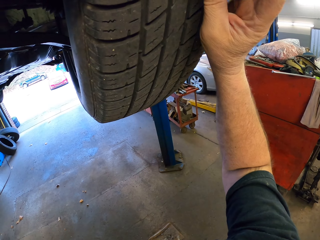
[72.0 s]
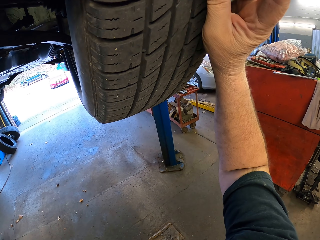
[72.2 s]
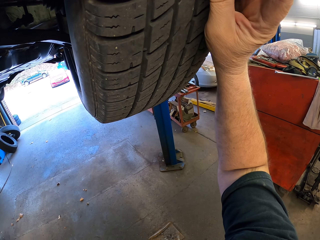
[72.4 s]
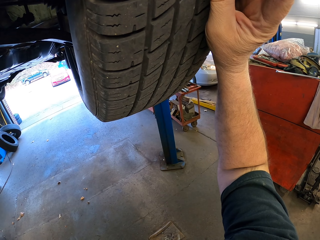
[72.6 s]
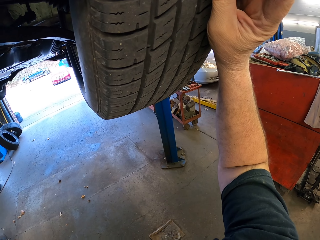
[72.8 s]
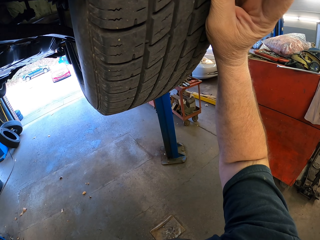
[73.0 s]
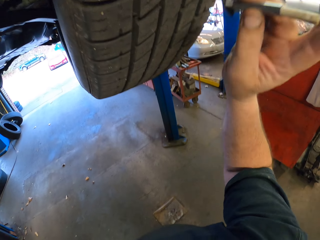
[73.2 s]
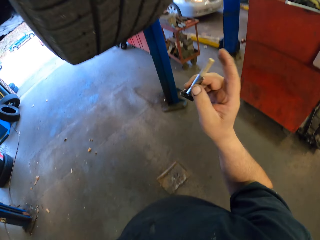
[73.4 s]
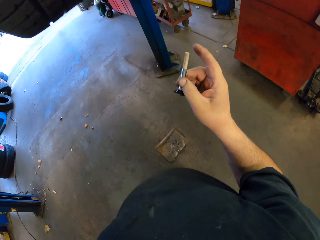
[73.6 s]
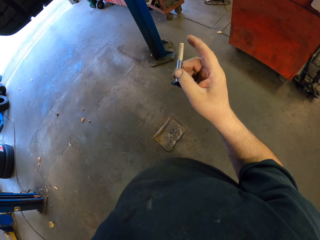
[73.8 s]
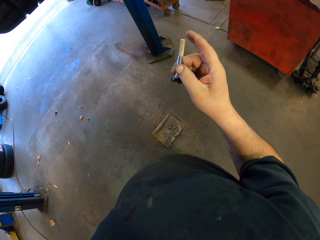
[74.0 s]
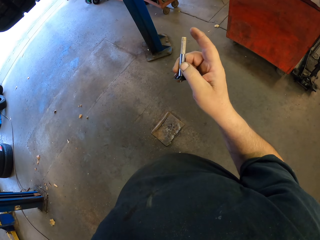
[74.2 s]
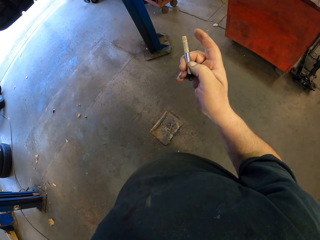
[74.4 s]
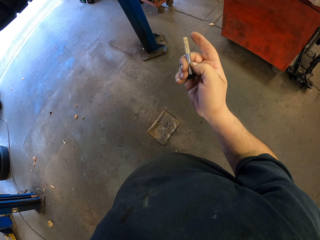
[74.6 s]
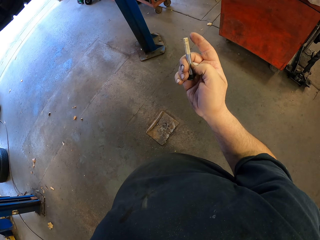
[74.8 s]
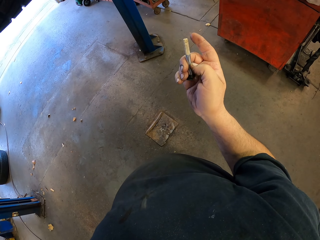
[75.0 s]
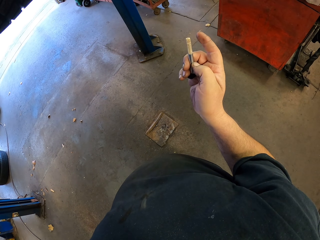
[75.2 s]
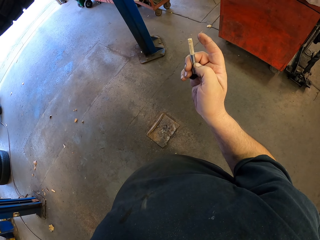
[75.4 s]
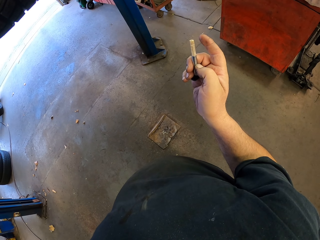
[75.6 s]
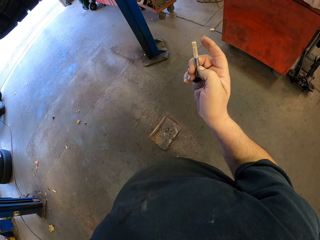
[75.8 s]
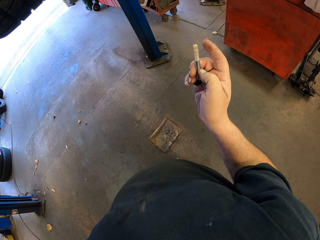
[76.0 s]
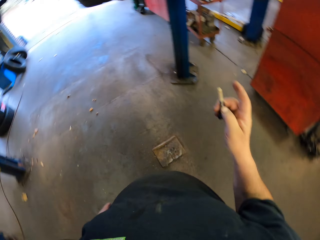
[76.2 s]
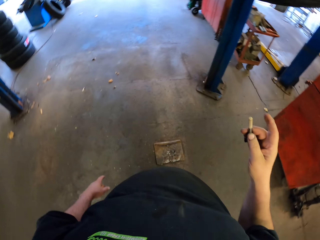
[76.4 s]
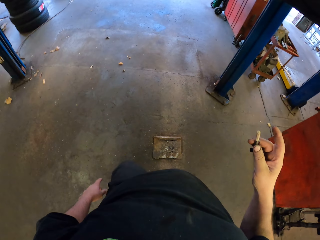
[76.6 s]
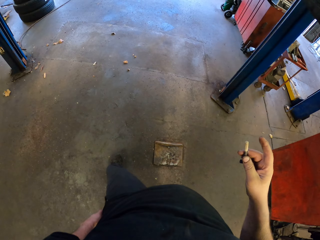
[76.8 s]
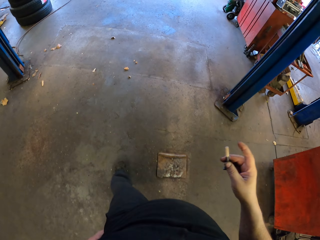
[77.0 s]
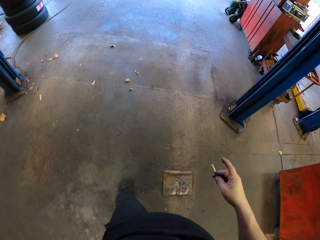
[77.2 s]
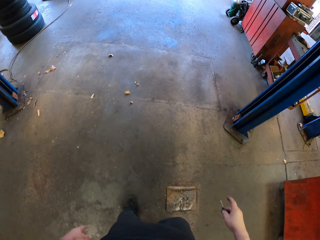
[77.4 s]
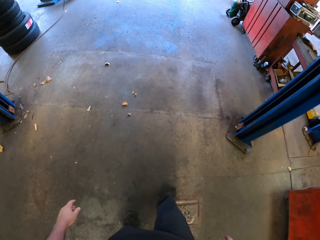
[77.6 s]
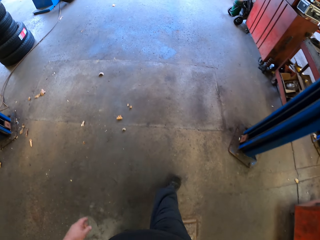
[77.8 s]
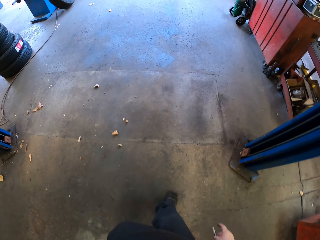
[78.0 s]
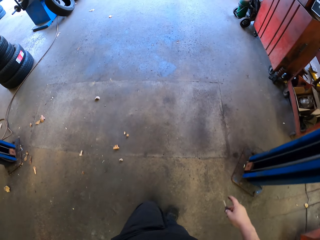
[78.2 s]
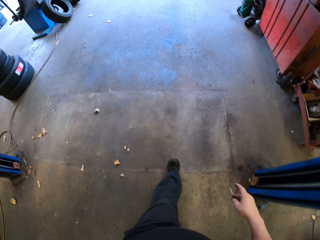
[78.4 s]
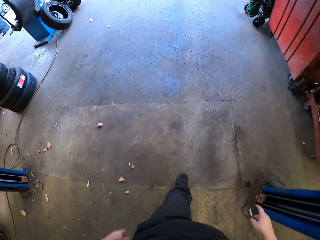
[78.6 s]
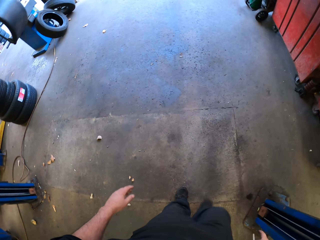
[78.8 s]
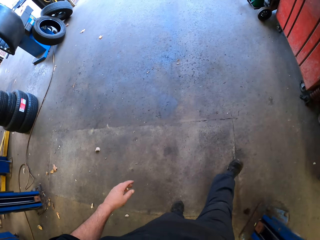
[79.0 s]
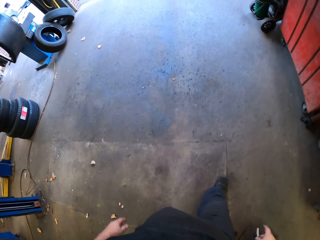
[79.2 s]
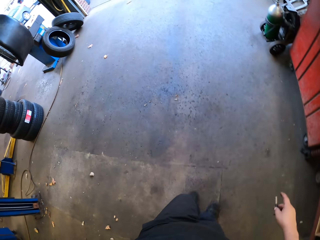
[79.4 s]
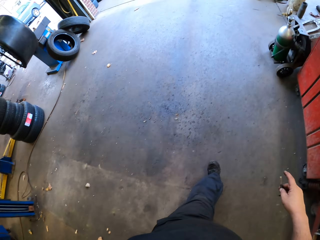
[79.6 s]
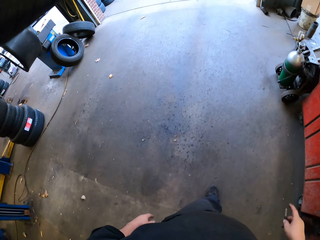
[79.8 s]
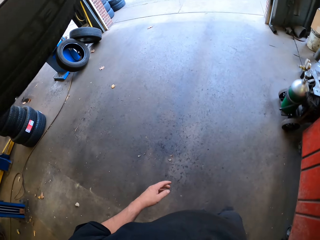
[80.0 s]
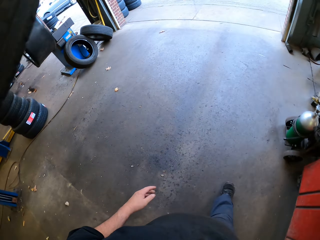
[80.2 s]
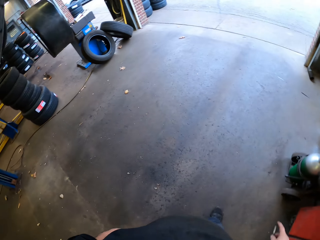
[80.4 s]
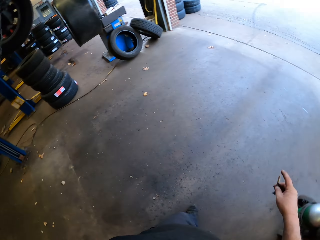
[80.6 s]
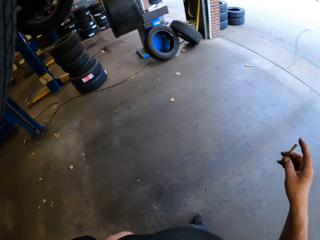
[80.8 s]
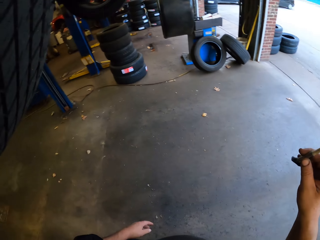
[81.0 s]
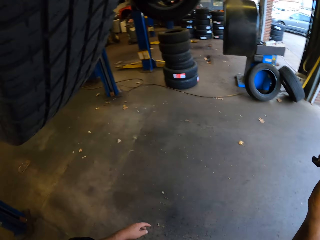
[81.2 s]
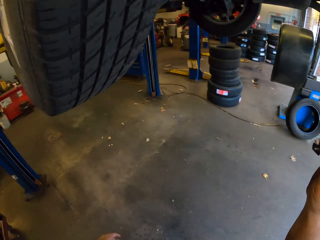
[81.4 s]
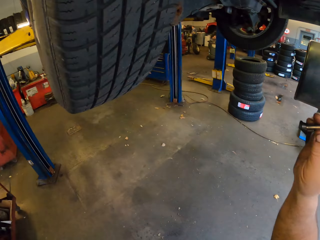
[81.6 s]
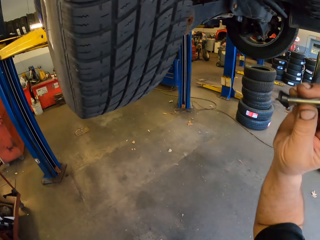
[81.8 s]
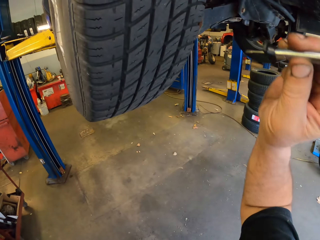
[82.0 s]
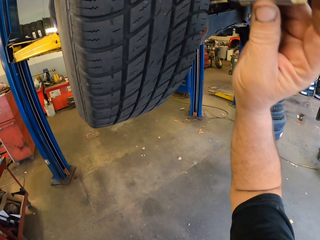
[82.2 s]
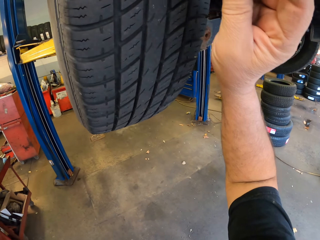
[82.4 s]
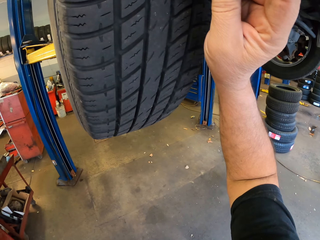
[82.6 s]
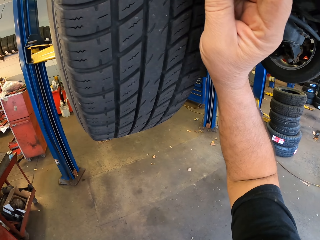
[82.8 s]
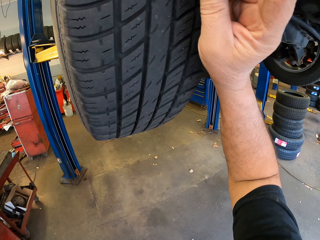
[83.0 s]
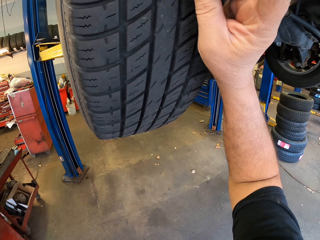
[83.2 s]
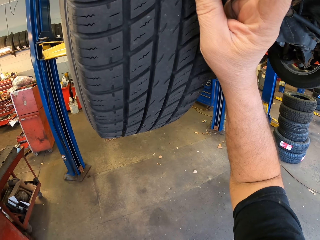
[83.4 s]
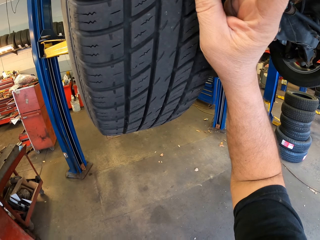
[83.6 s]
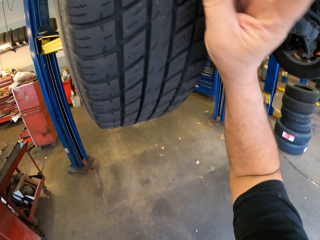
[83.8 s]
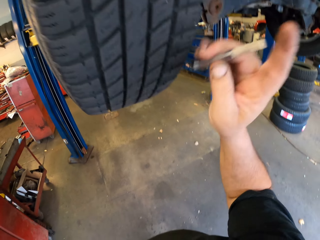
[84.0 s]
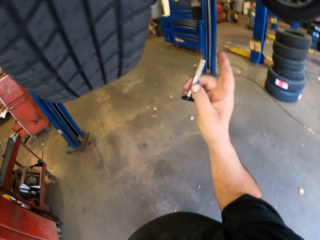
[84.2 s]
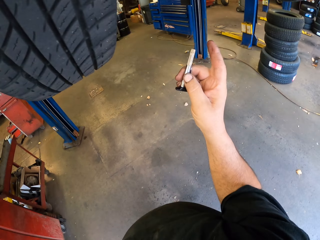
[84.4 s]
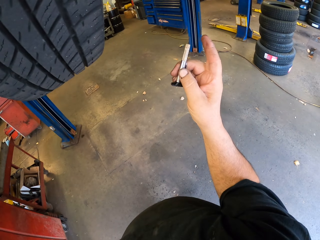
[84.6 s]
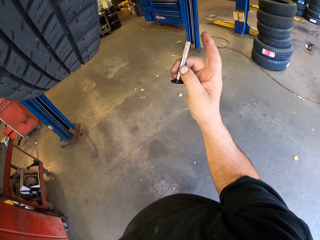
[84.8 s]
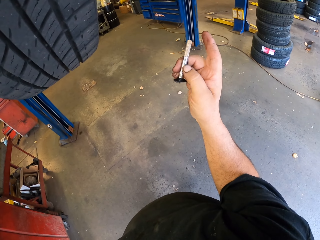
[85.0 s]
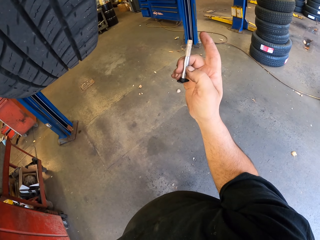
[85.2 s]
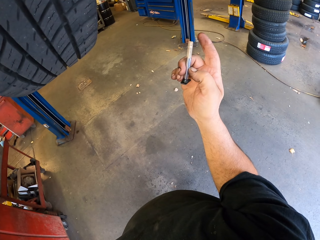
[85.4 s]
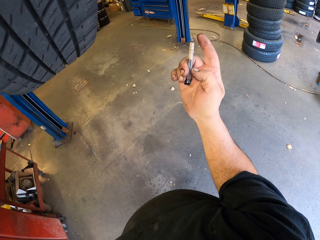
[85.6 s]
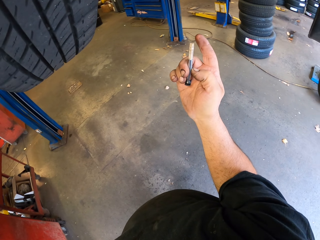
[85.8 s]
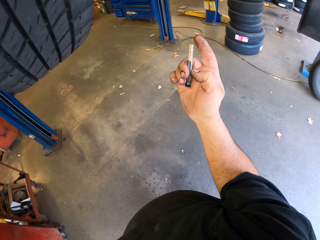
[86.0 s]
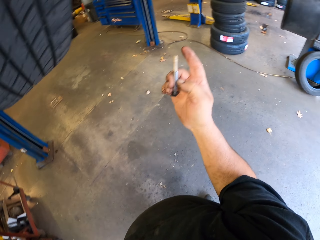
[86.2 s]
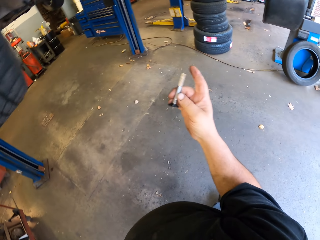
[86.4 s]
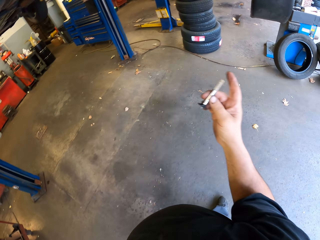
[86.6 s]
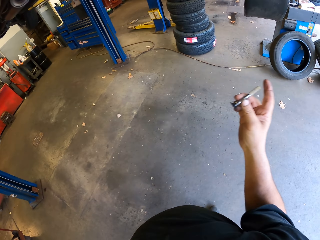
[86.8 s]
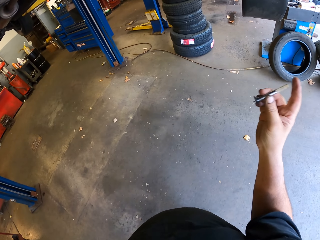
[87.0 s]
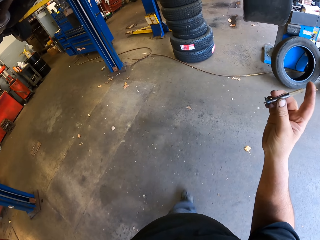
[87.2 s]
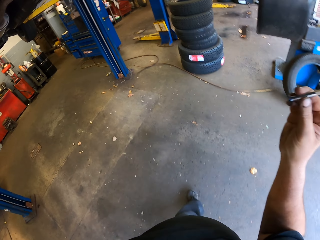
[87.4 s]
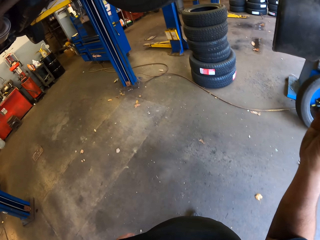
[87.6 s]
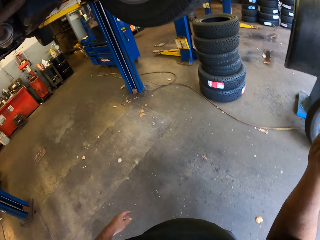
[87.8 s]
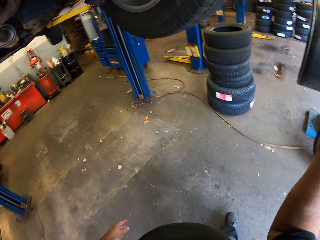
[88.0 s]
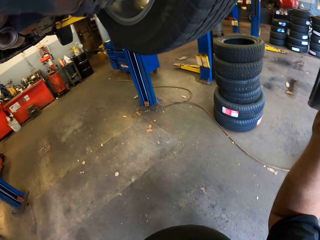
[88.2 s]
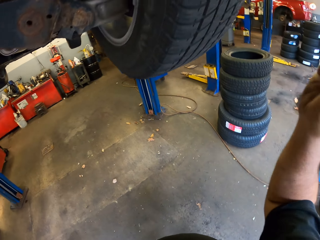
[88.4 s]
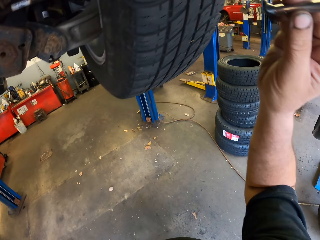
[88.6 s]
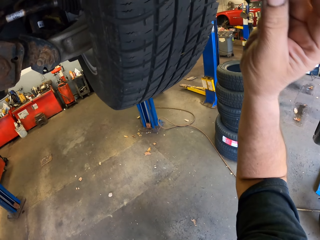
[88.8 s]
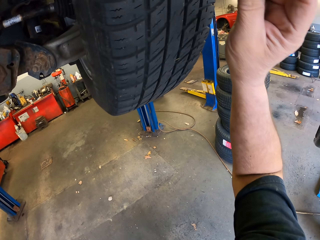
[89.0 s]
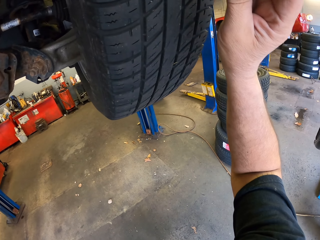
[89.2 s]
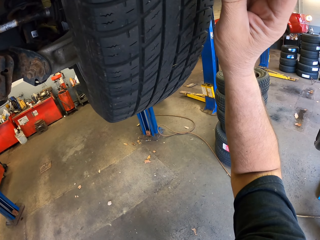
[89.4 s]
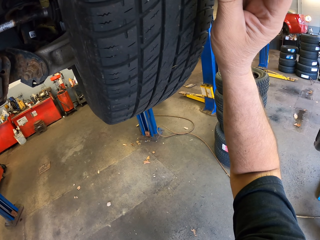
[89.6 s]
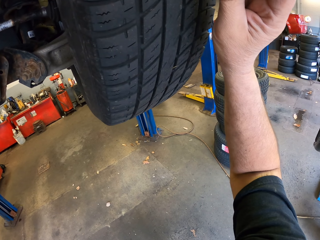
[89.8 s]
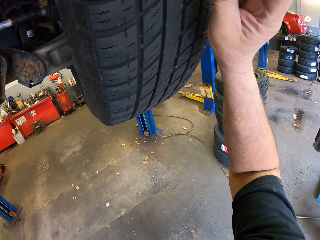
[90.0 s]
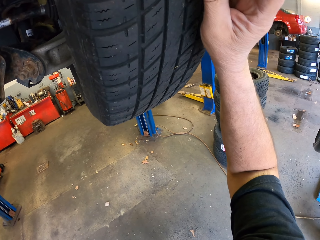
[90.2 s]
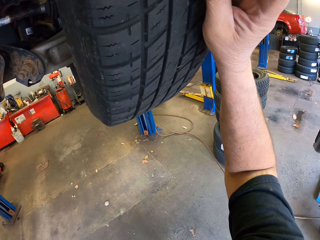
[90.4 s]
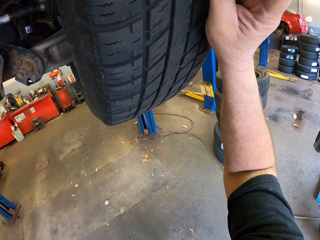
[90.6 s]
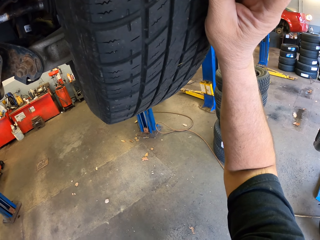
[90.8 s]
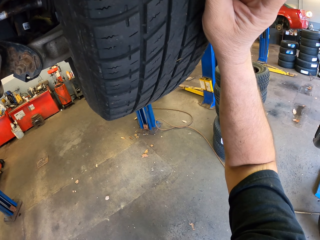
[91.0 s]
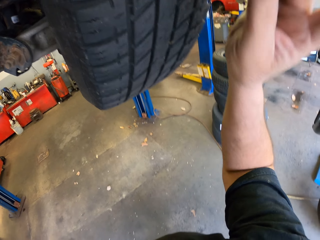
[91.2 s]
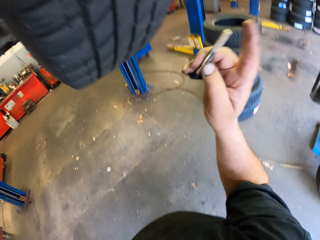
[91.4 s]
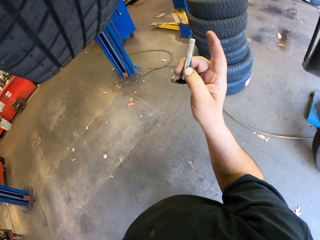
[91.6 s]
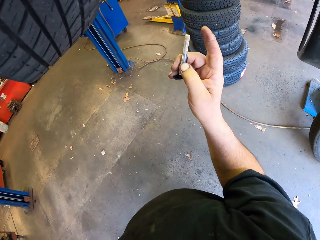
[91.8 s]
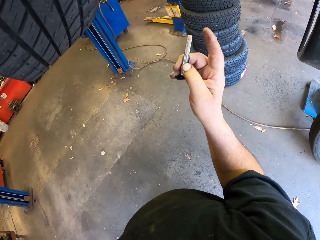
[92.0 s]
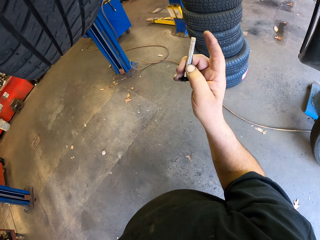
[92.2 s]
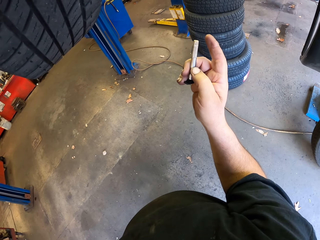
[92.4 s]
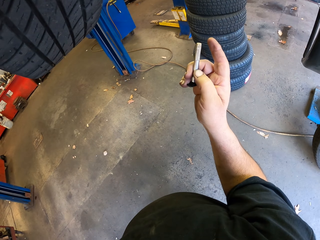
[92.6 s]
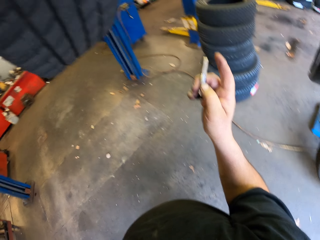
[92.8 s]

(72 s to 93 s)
The camera wearer fixes an object on the tire. They hold the object. They look at the object. They walk on the garage. They fix the object on the tire. They look at the object. They look at the object again. They move beside the car. They fix the object on the tire. They hold the object. They look at the object.
